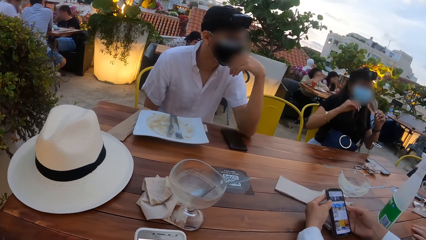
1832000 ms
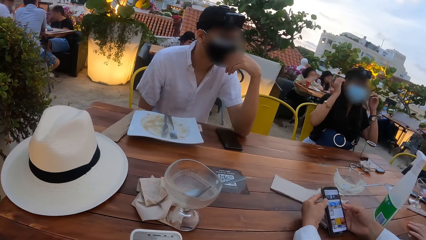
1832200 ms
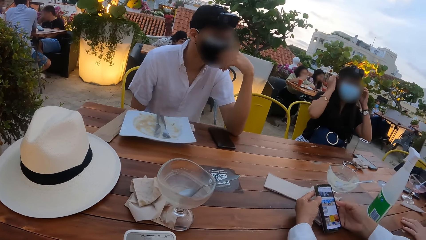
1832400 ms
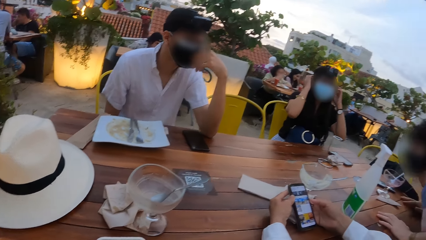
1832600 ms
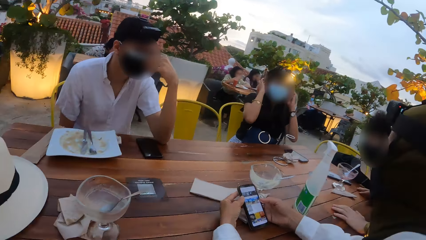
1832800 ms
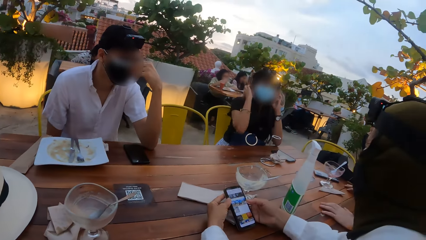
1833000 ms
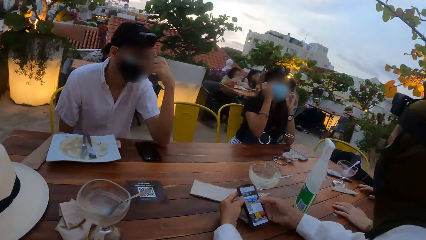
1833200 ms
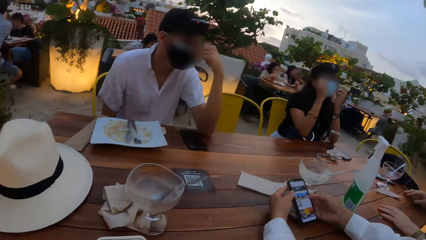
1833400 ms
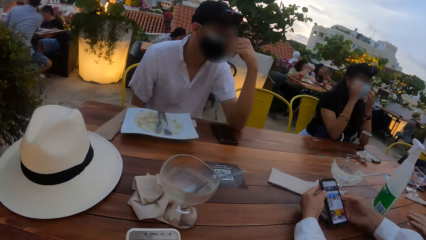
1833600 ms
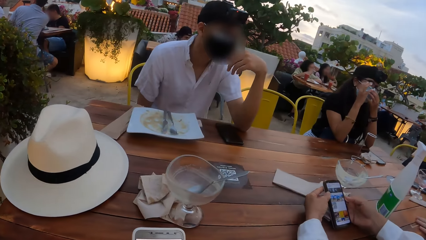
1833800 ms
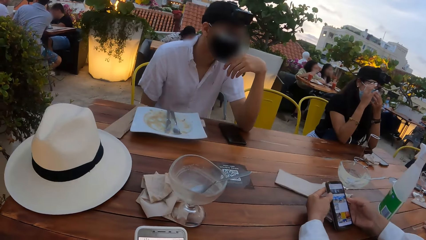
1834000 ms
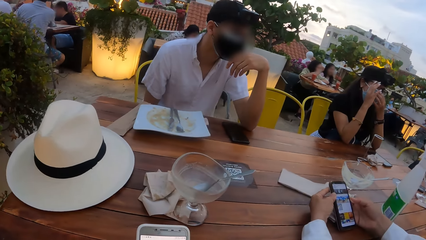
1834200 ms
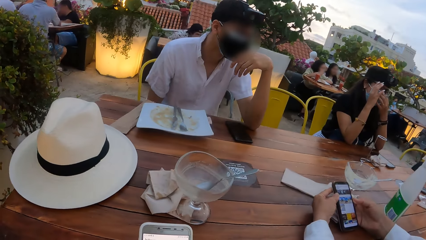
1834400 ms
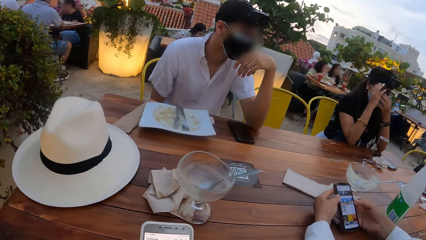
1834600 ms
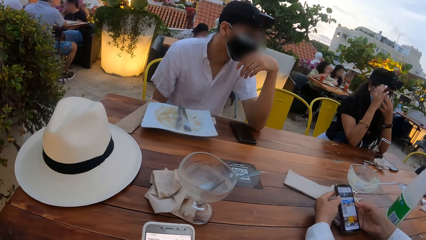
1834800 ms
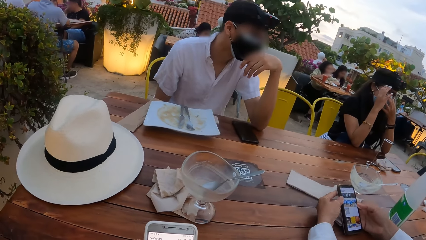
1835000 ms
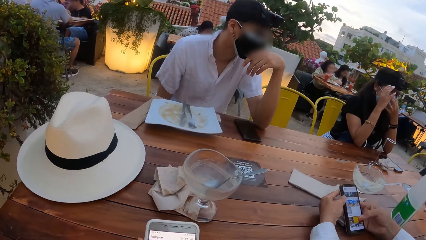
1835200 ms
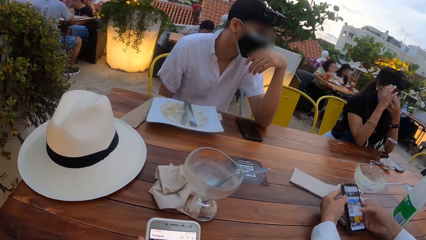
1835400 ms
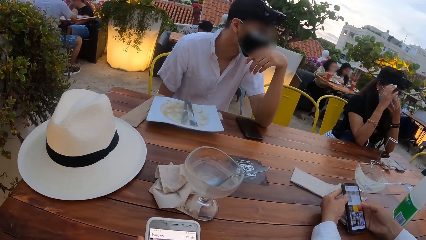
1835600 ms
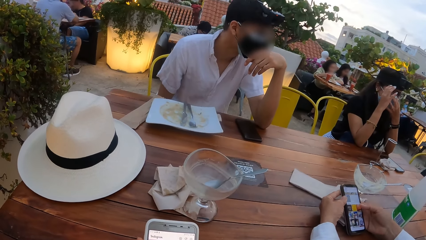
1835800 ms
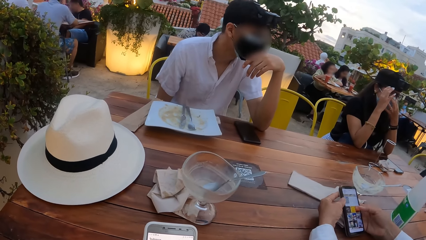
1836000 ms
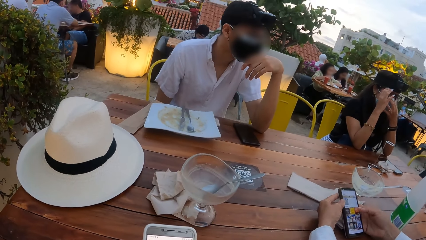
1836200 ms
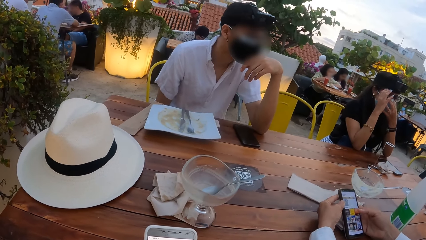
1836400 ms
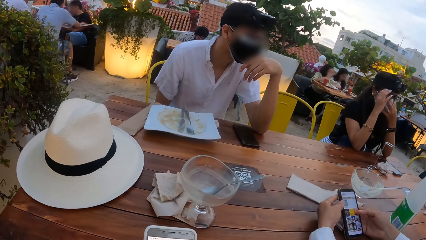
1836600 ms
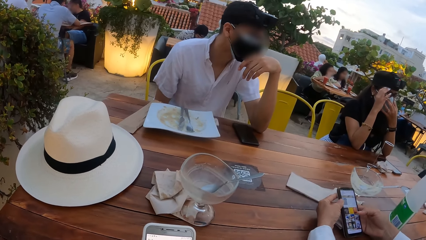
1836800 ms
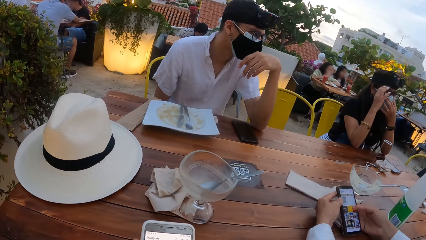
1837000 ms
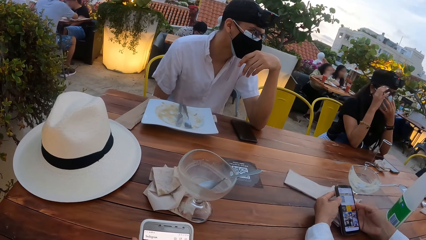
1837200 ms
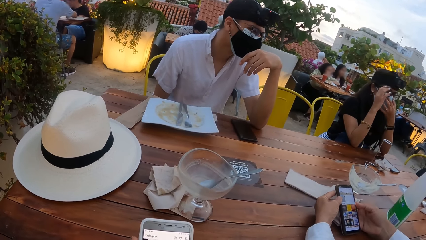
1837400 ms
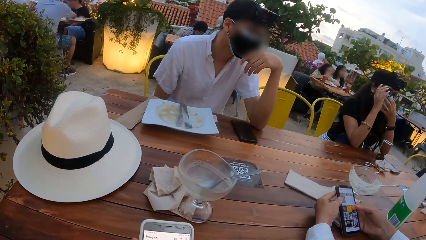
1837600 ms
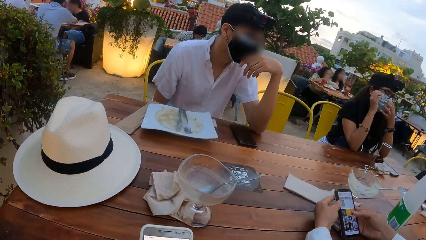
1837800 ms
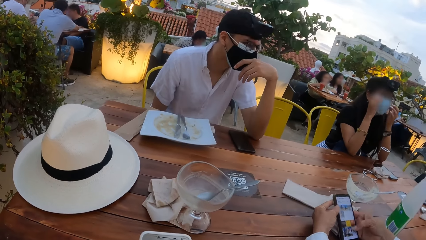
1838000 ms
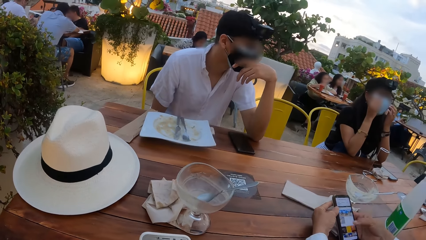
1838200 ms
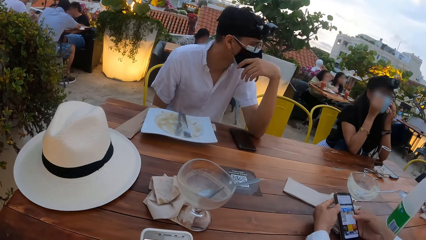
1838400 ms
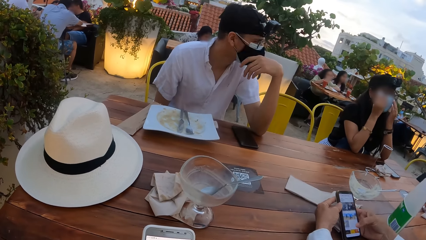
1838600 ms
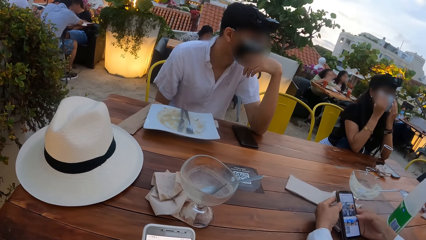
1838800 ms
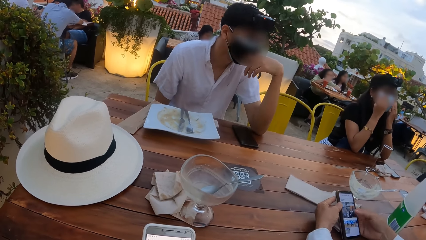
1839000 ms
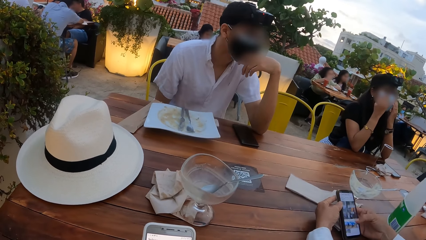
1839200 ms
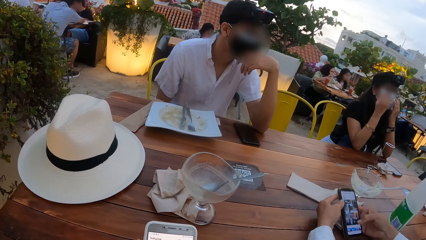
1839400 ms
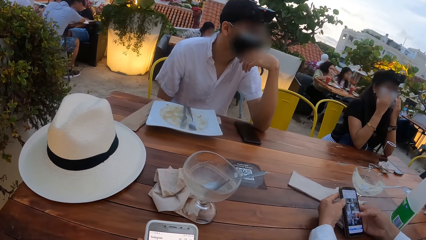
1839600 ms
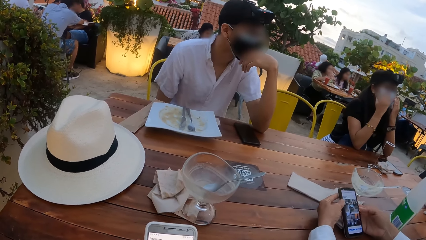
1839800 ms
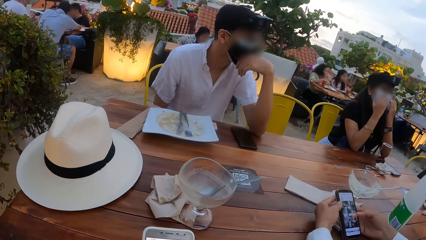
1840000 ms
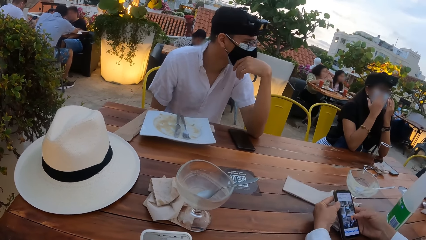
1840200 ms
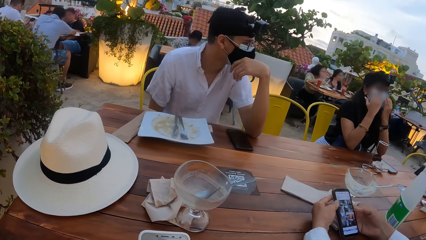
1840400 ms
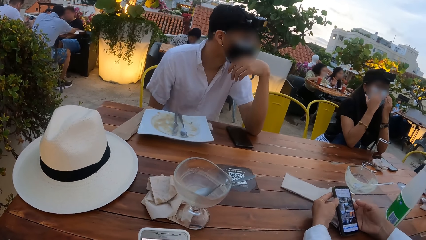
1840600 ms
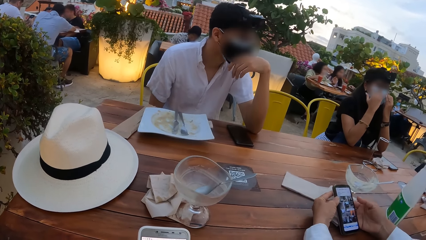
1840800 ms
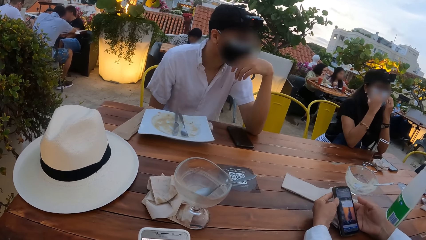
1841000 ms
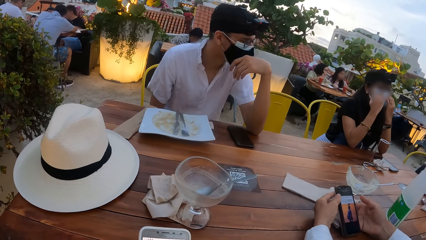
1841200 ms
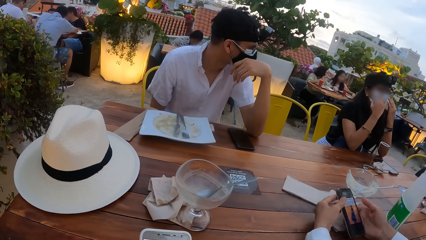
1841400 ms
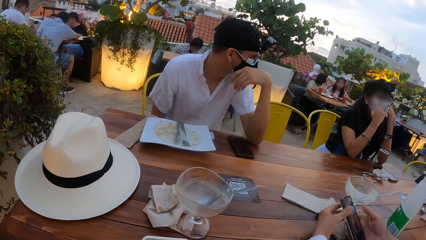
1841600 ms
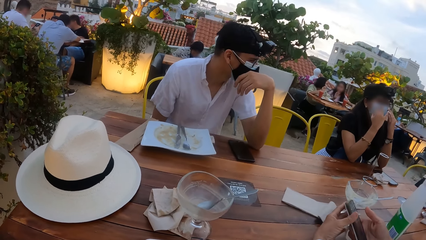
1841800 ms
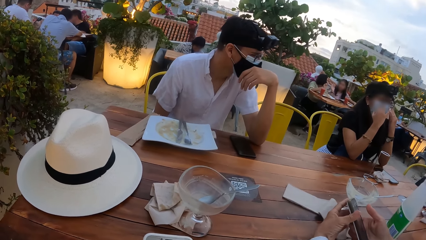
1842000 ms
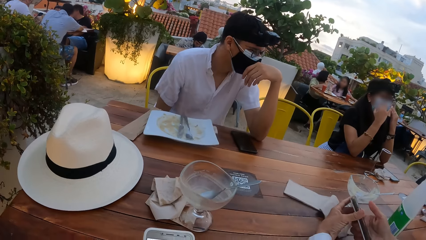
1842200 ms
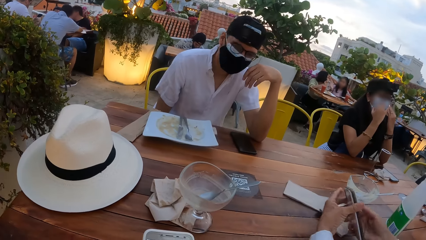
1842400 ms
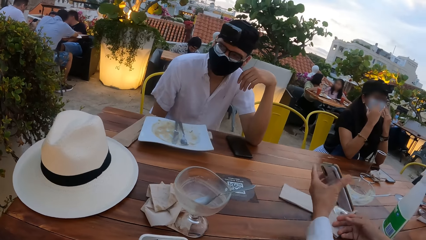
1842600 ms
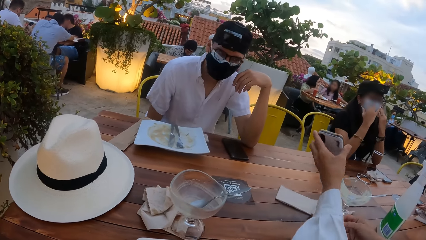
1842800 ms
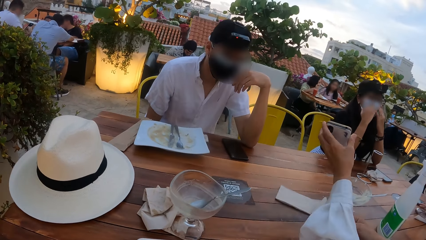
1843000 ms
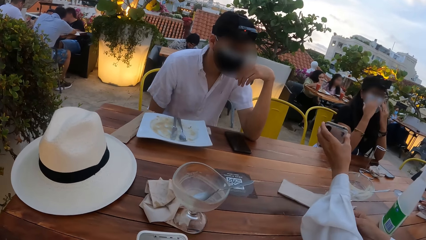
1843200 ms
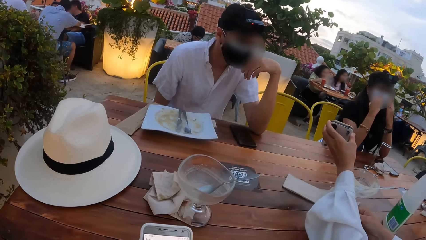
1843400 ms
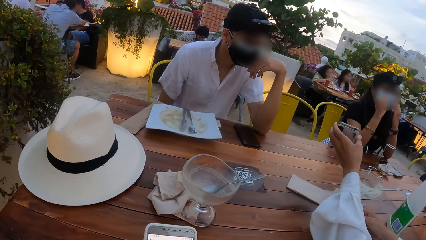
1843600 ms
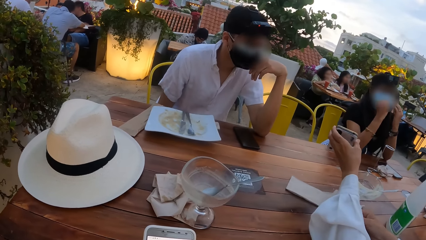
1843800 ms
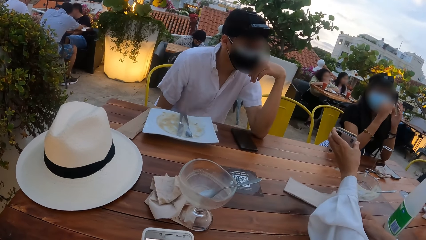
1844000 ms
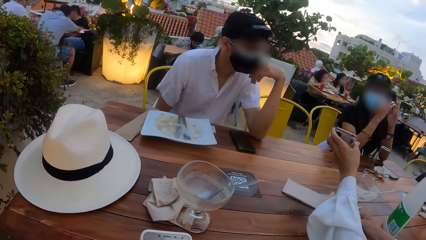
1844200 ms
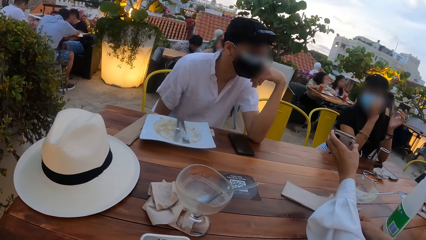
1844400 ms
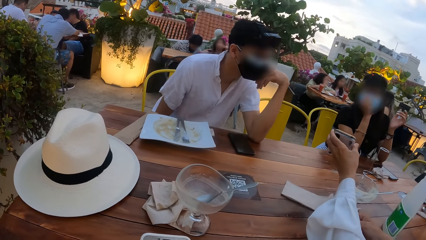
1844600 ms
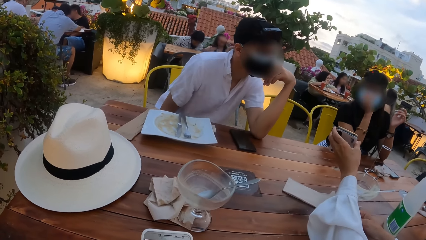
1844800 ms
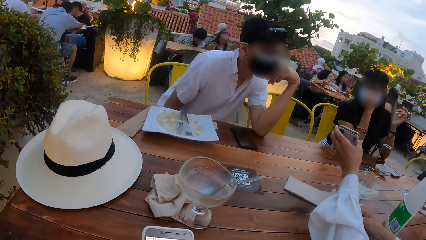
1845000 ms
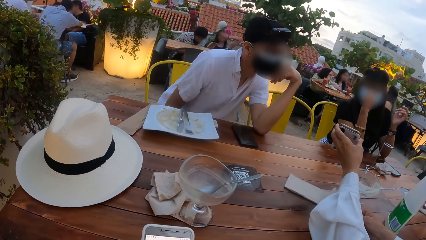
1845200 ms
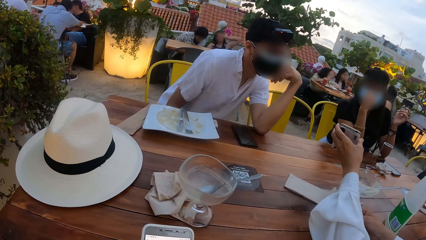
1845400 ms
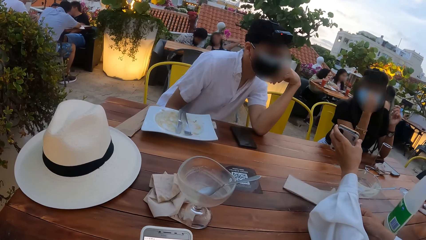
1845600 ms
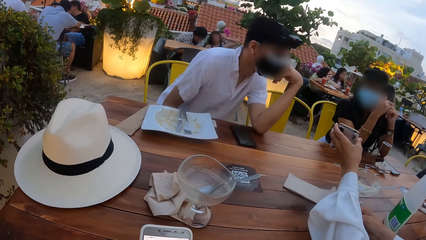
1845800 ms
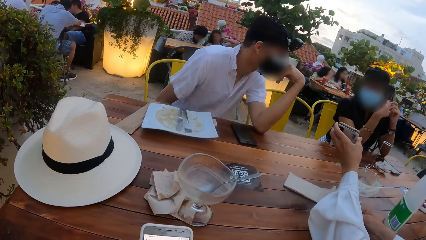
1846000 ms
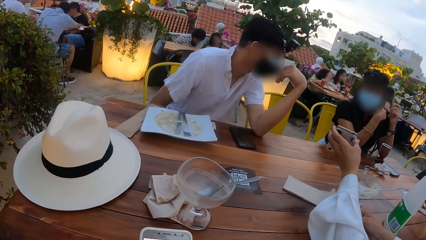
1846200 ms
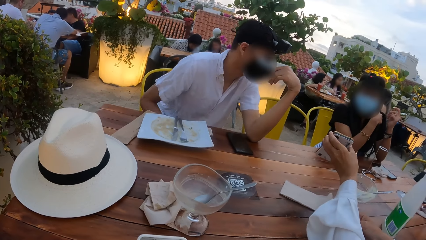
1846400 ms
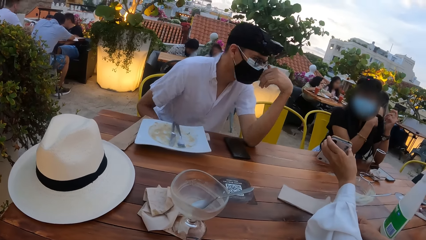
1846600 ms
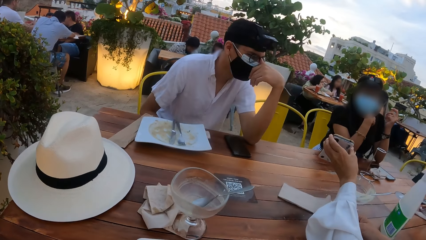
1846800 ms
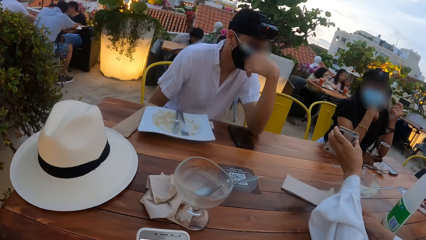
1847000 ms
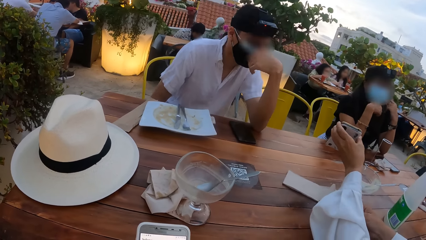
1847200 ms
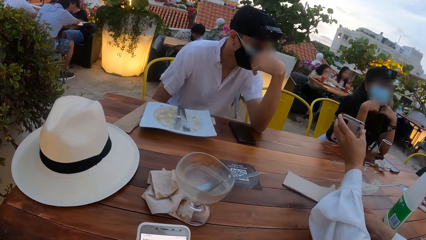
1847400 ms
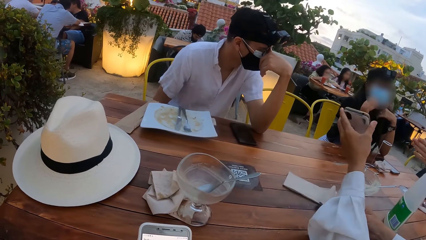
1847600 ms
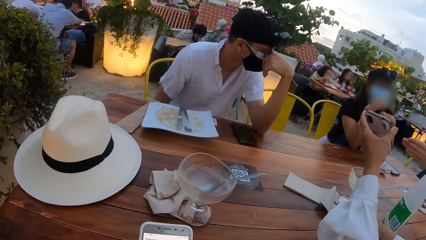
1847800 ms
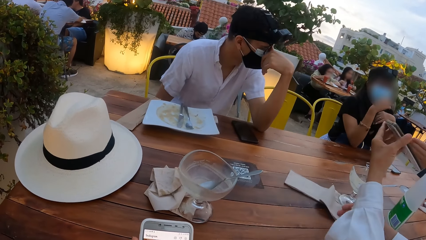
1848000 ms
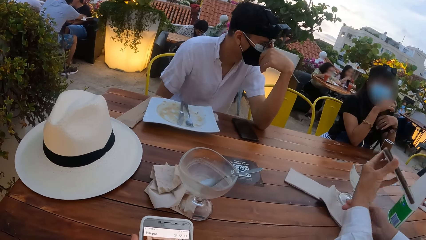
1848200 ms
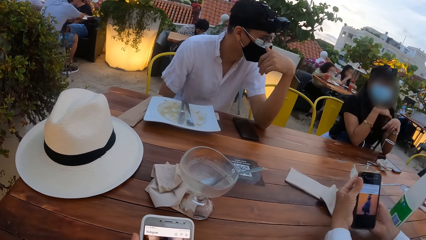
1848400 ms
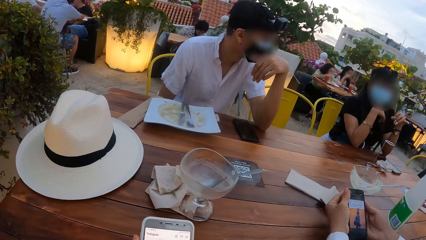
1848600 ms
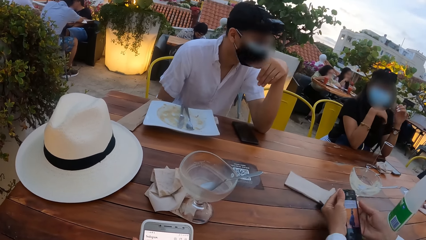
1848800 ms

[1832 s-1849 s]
The woman adjusts the nose mask on her face with her left hand. A person talks to another person and a third person. The camera wearer uses the phone. The woman adjusts the nose mask on her face with her hands. A man shows the phone screen in his left hand to another man, and the woman.
